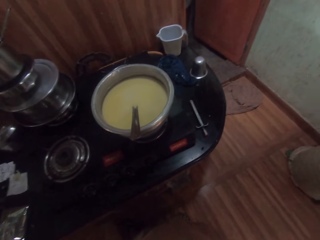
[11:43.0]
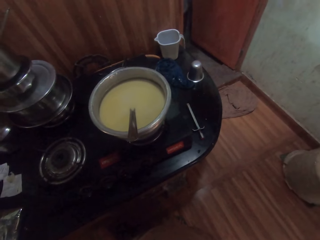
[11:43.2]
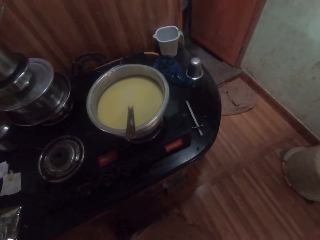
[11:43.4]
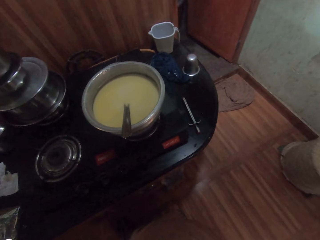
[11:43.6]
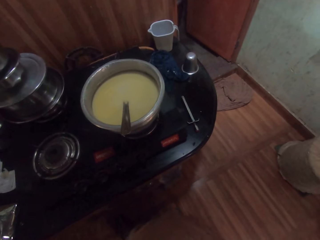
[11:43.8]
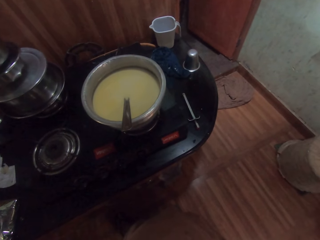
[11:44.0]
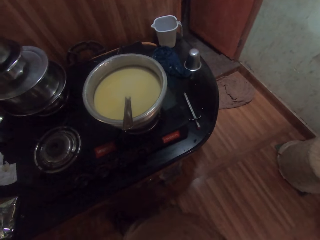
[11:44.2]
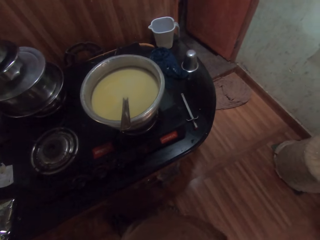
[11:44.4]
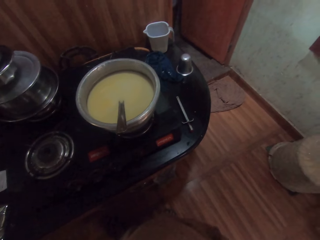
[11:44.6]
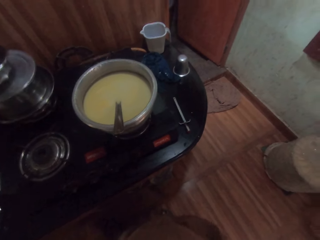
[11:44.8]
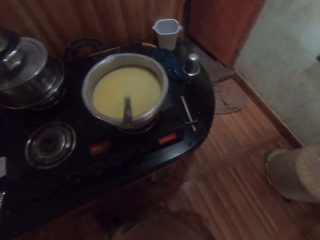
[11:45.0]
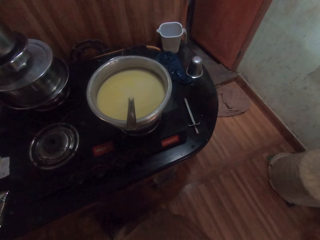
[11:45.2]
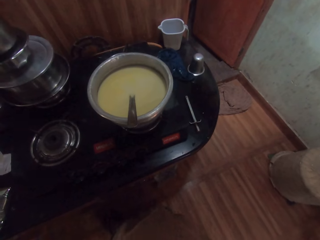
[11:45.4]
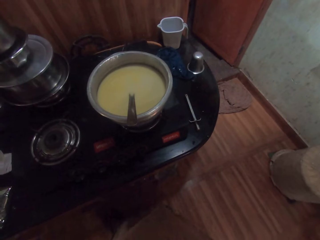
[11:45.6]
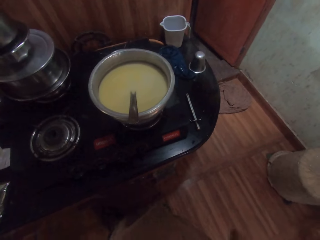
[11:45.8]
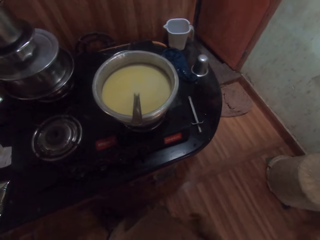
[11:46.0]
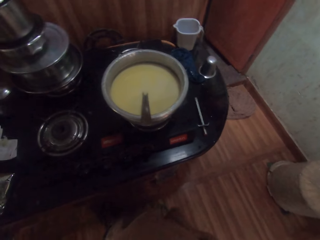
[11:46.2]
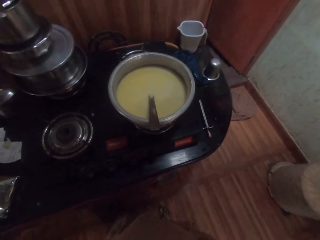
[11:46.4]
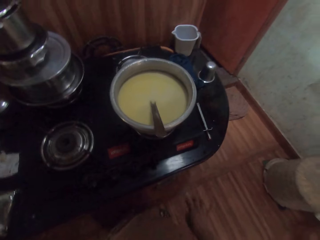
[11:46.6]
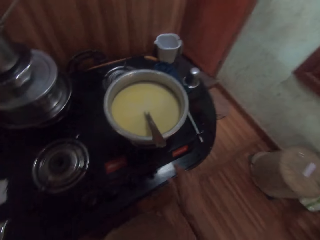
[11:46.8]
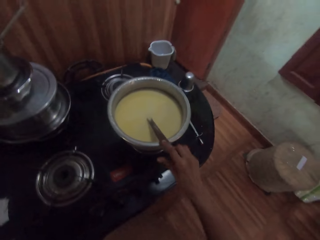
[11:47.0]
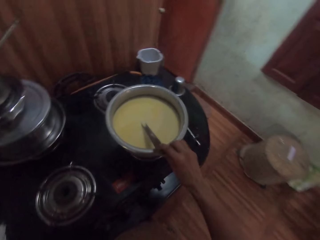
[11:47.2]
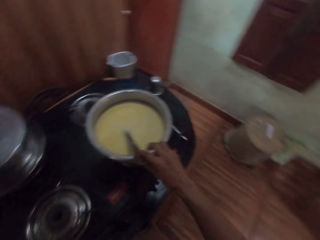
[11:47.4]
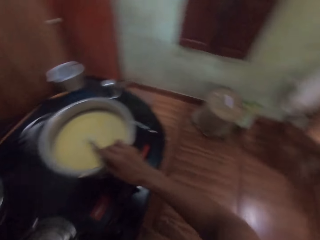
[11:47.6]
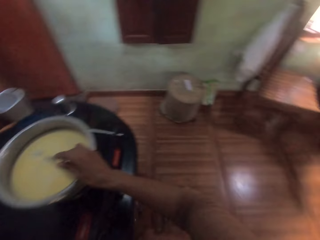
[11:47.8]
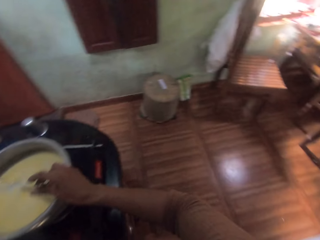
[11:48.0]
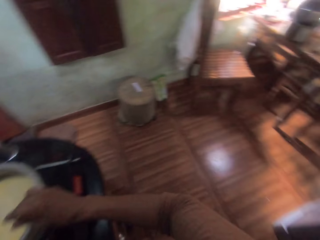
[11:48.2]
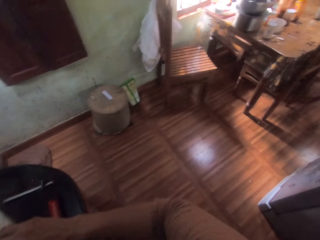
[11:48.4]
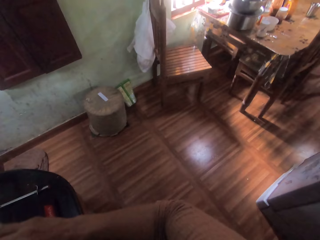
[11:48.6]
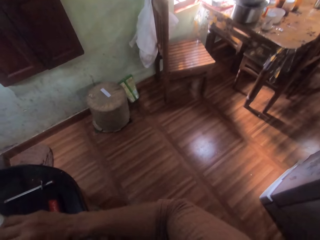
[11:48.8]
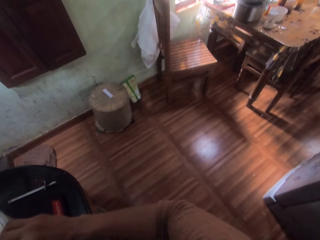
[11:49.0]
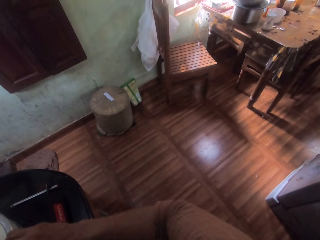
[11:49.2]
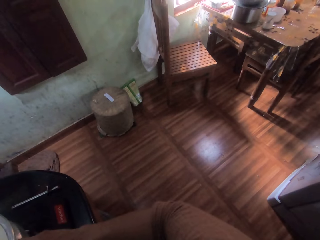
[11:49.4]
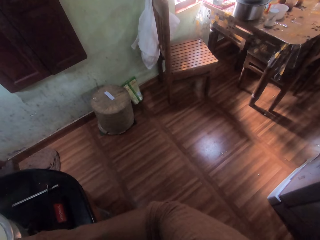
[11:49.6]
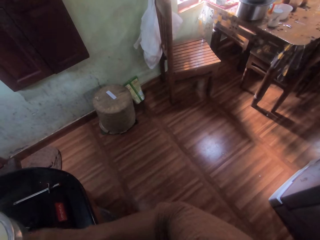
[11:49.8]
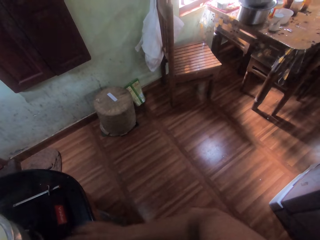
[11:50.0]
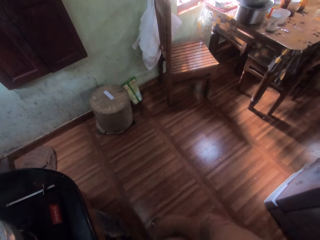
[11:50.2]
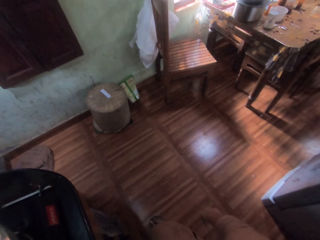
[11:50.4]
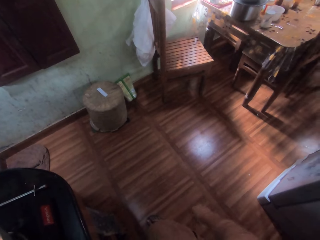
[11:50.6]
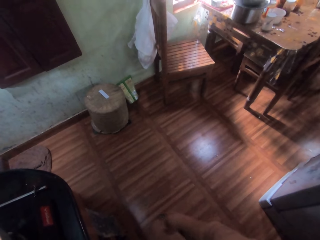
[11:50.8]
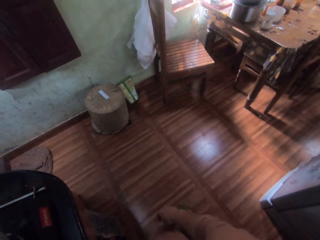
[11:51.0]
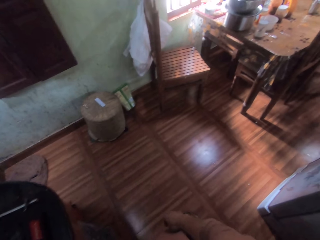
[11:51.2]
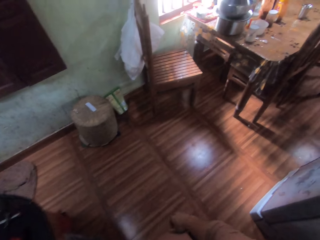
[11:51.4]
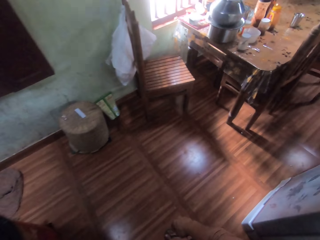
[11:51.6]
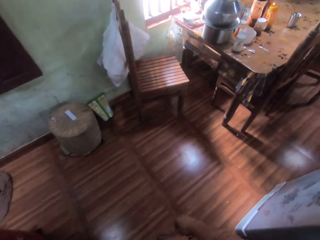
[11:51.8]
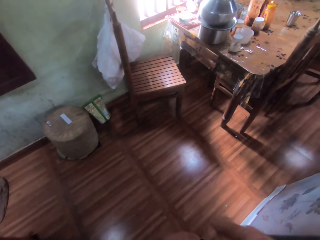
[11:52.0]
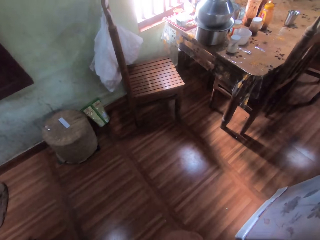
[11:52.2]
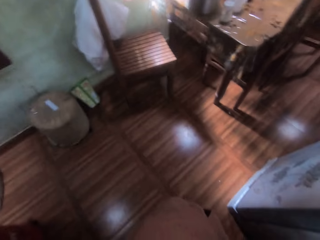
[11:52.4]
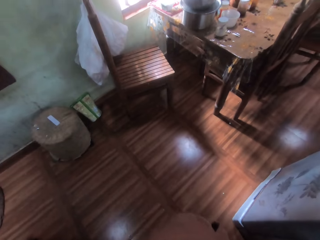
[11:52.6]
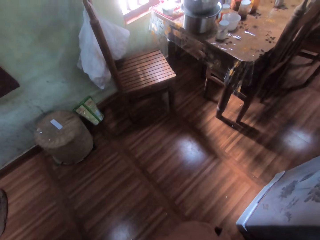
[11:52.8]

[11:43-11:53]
The camera wearer stares. She holds the spoon with her right hand. She stirs tea in the bowl with the spoon in her right hand.

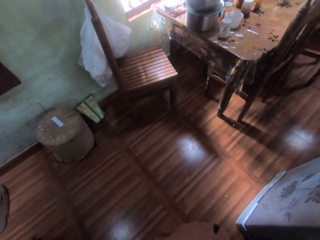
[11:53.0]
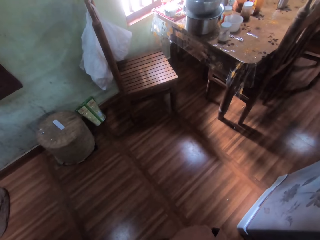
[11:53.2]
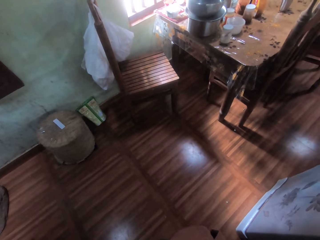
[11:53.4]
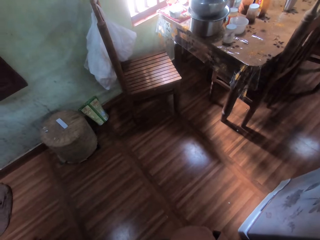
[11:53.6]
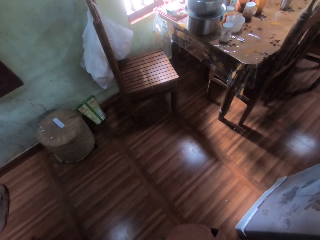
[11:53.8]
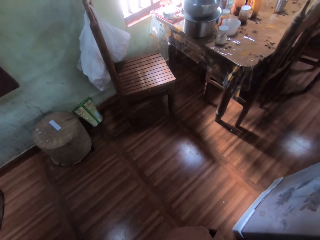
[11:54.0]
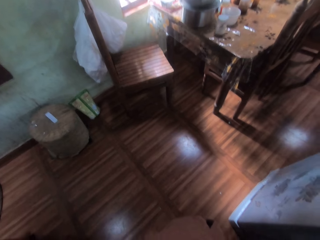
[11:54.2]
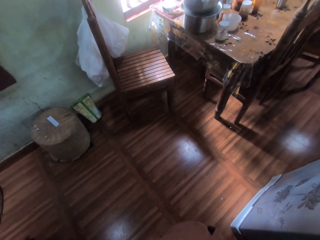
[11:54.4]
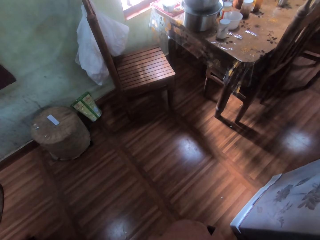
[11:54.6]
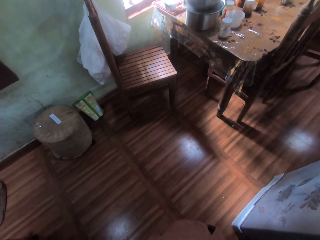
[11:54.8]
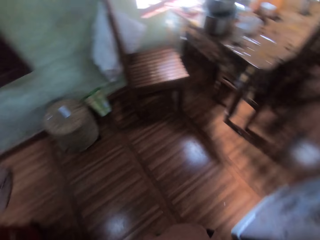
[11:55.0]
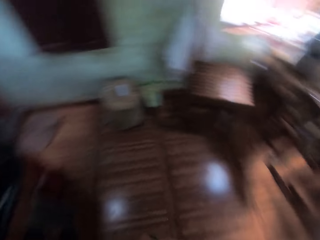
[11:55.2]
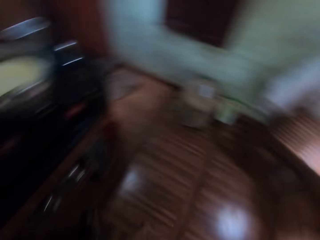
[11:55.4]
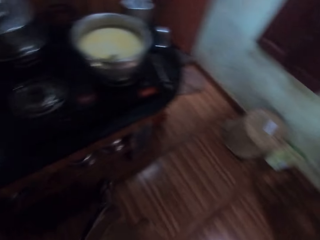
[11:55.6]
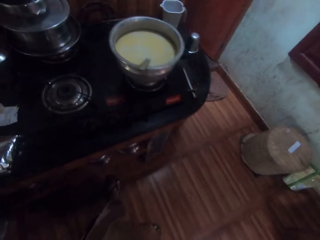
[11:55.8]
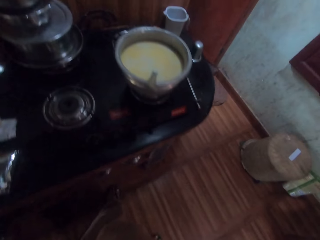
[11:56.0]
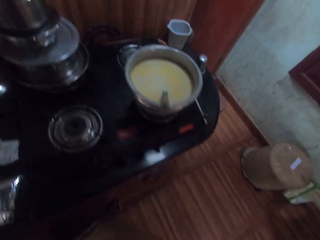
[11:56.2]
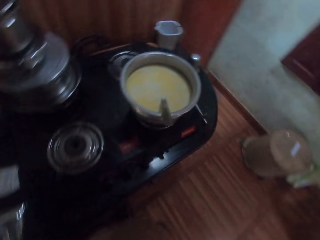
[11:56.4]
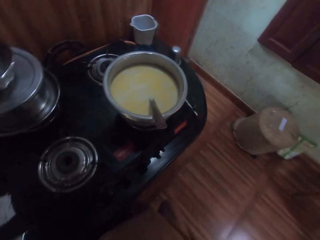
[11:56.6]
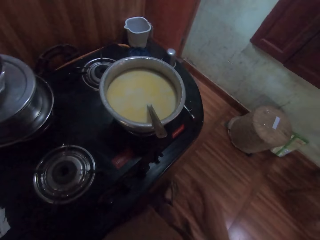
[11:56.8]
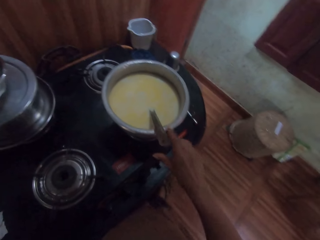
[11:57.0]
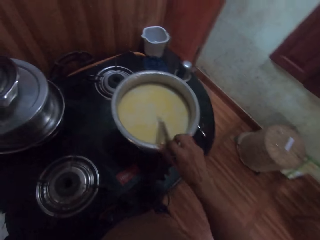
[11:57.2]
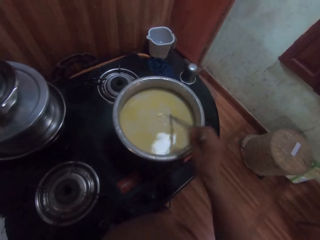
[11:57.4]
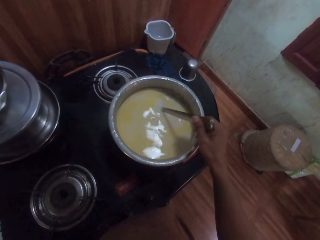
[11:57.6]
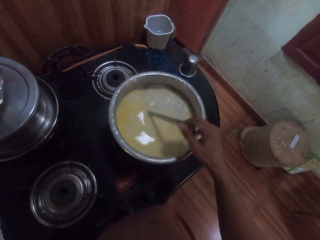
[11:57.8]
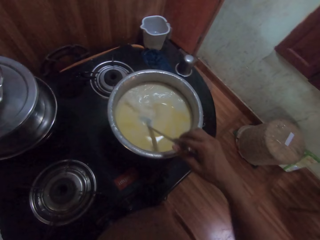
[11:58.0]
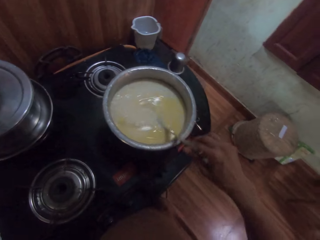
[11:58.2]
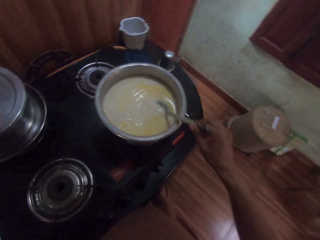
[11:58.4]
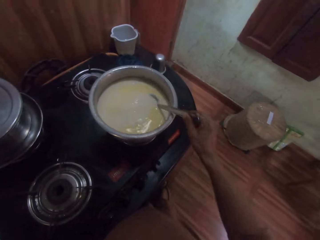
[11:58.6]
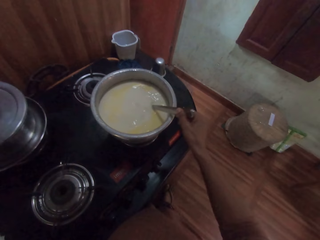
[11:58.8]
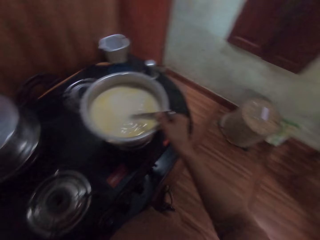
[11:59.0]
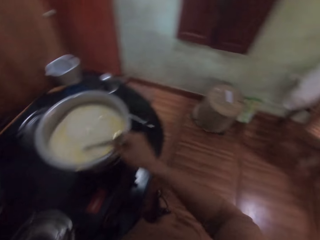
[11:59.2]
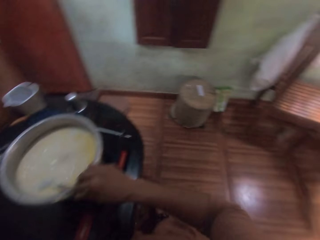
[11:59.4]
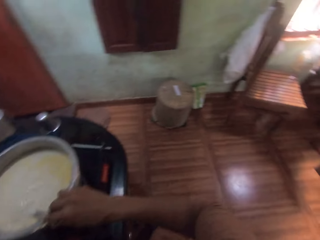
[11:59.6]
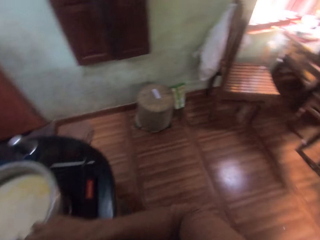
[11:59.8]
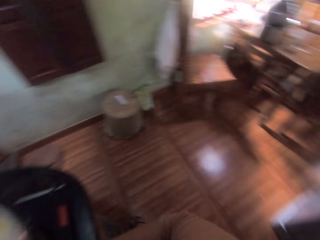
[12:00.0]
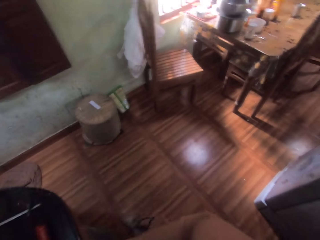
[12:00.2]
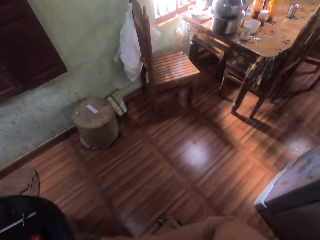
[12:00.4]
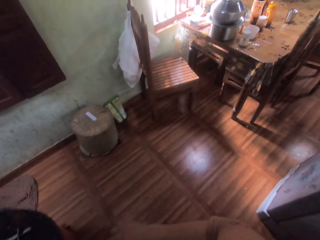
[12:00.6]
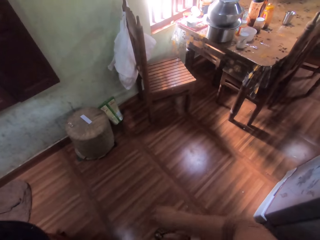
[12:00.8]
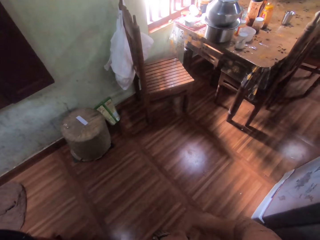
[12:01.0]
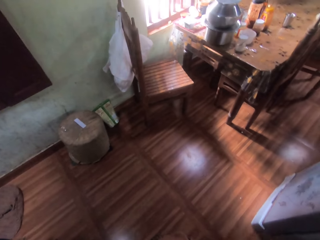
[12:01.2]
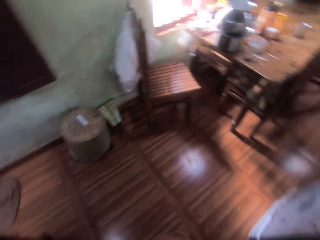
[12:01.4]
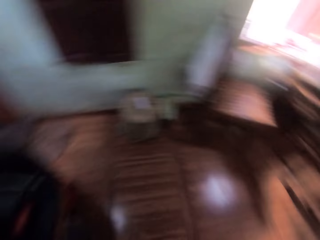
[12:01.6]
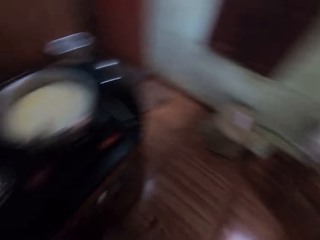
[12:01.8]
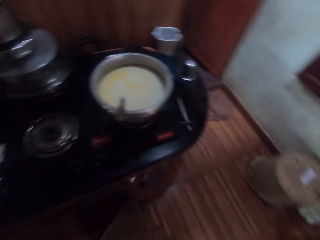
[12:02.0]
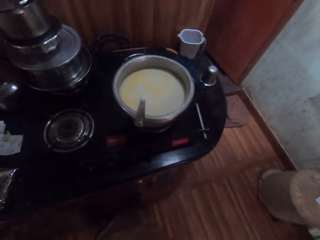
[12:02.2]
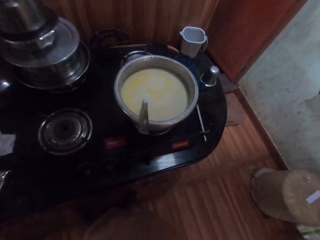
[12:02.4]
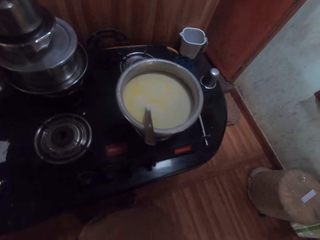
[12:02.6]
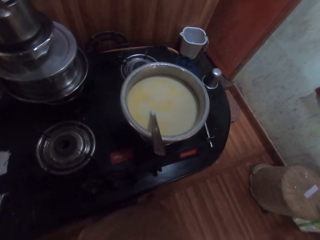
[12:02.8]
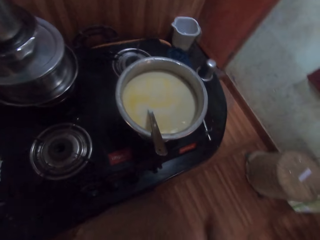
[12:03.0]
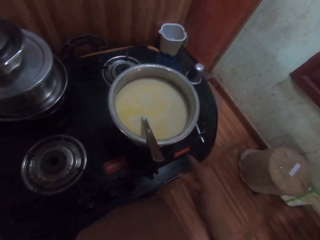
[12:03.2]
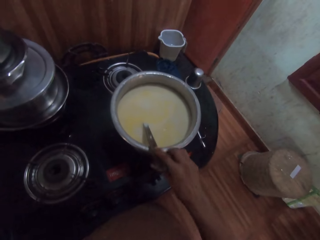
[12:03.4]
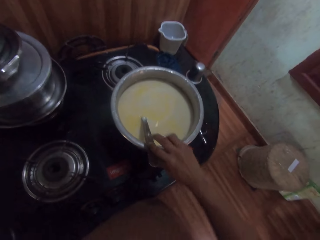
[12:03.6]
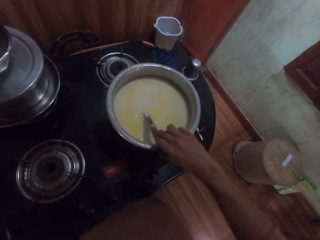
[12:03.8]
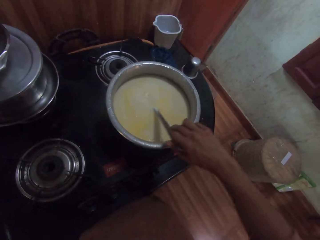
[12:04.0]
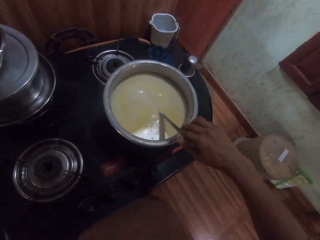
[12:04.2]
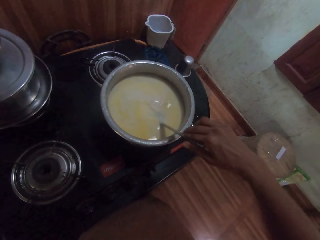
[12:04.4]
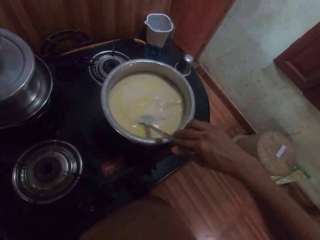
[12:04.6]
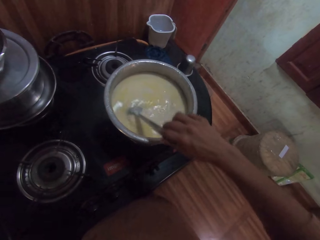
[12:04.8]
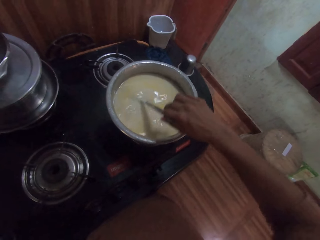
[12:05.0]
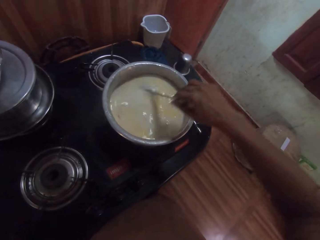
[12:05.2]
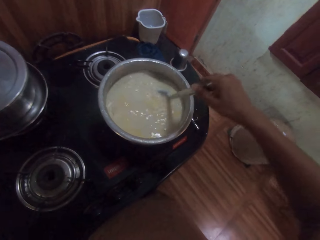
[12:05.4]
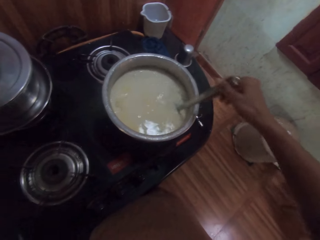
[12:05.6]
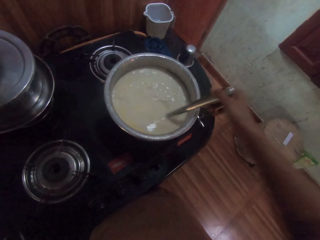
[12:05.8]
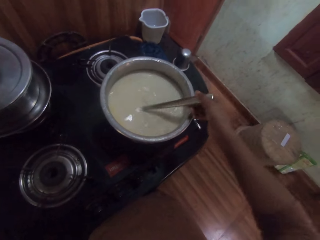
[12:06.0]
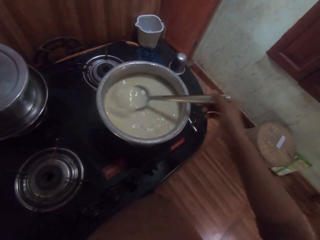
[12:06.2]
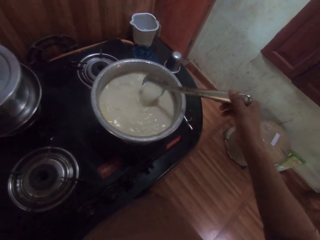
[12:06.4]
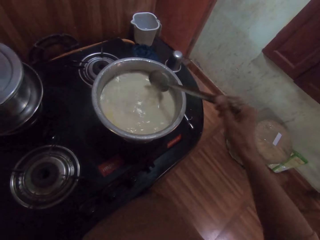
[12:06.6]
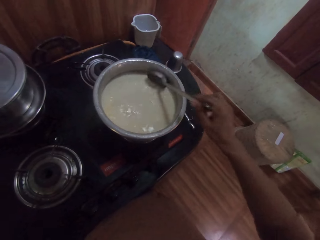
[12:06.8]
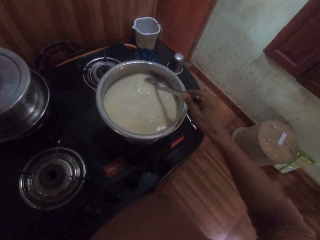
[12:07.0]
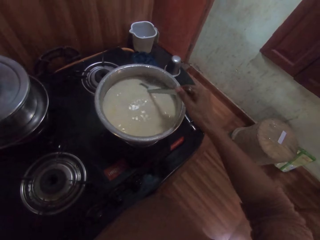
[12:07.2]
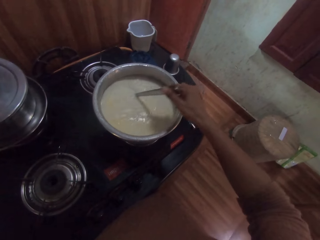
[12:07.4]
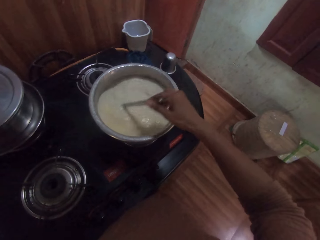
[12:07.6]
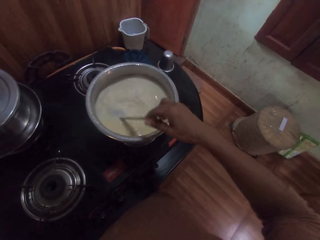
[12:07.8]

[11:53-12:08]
The camera wearer looks around. She holds the spoon with her right hand. She stirs tea in the bowl with the spoon in her right hand. She looks aside. She holds the spoon with her right hand. She stirs tea in the bowl with the spoon in her right hand.
